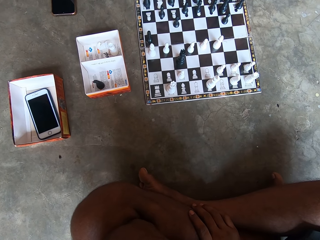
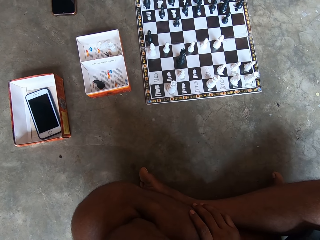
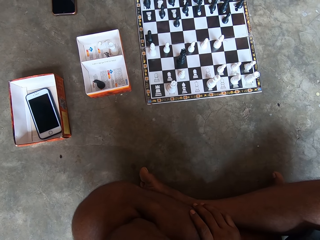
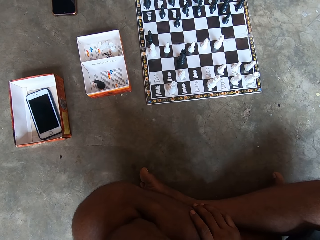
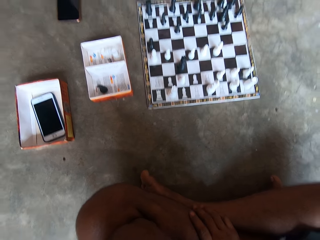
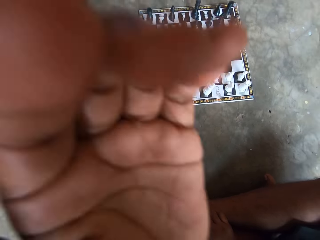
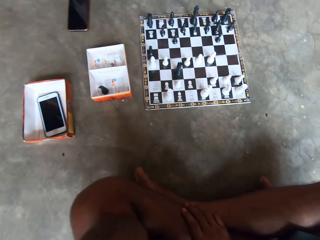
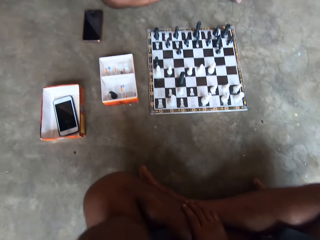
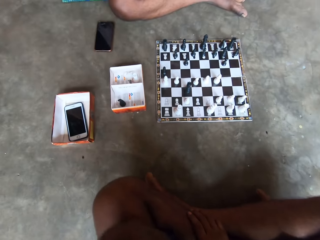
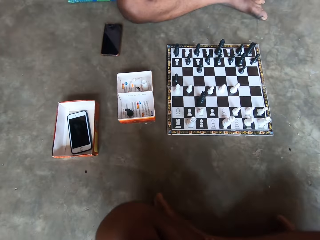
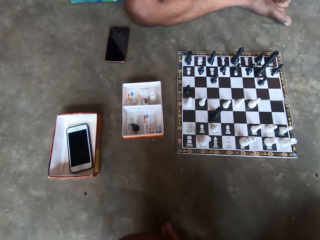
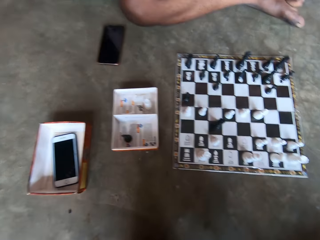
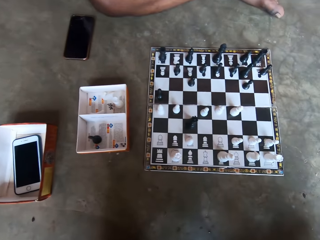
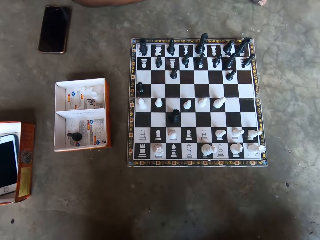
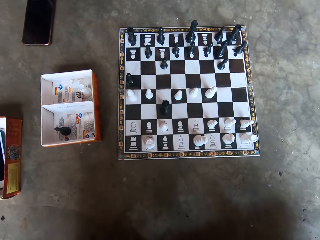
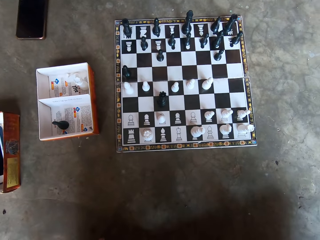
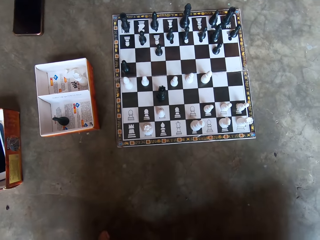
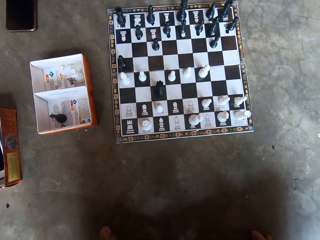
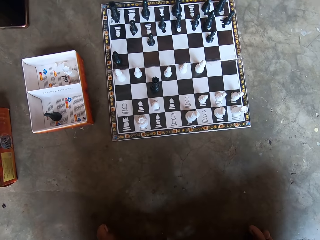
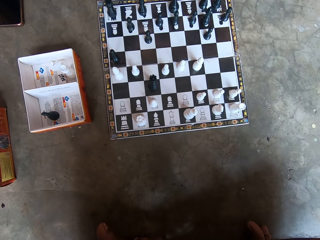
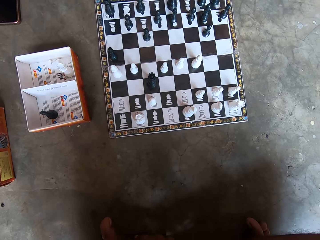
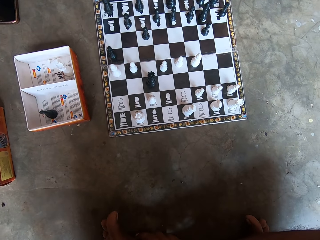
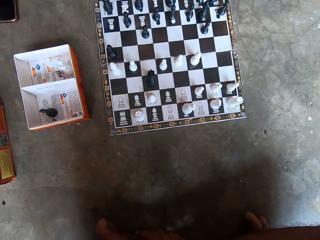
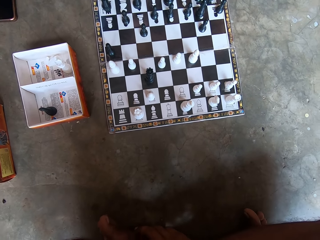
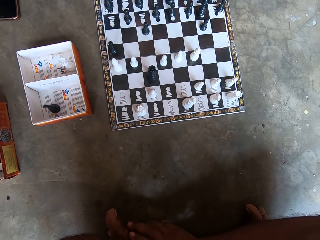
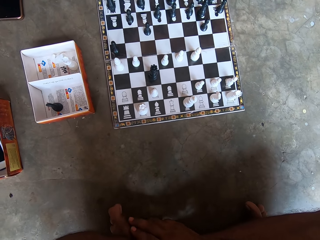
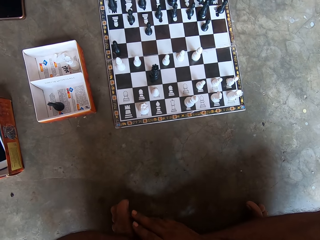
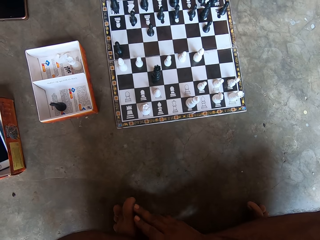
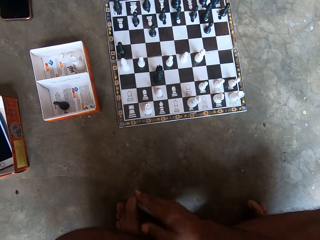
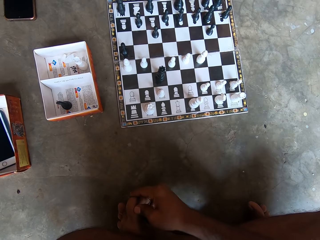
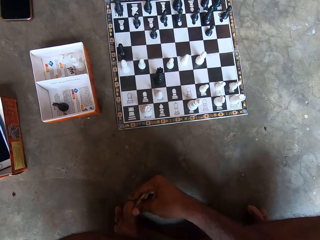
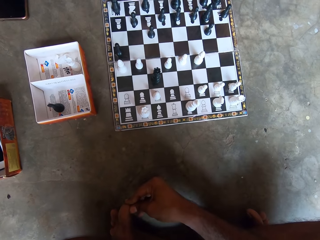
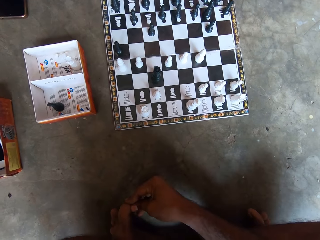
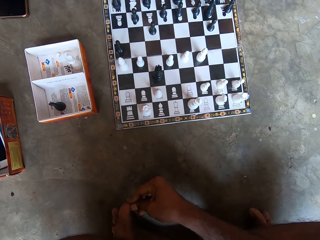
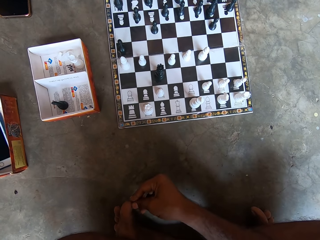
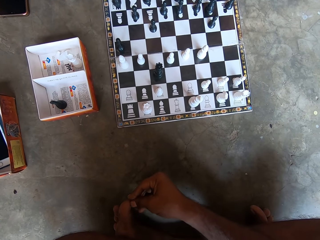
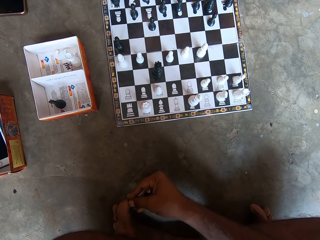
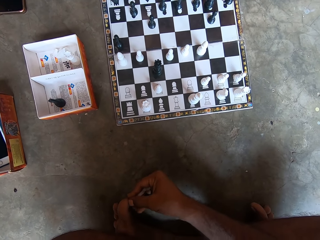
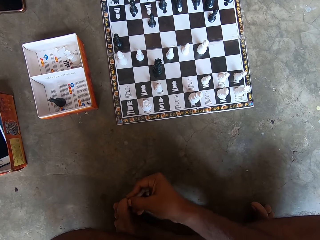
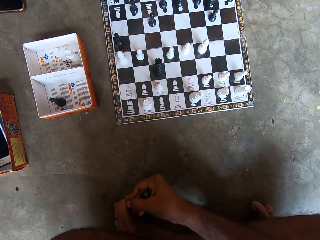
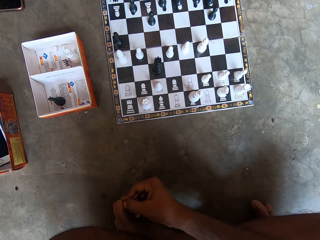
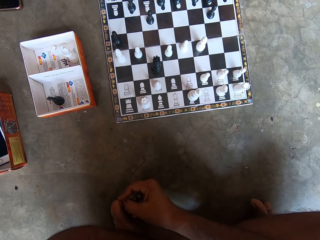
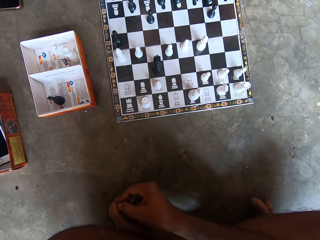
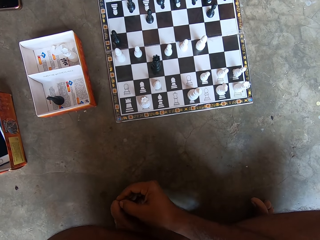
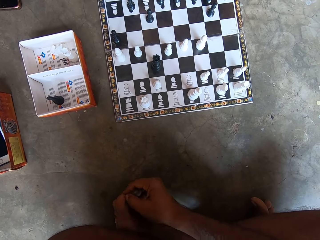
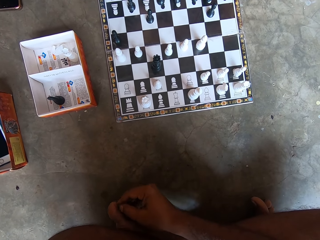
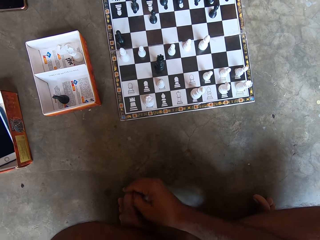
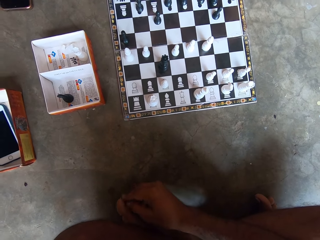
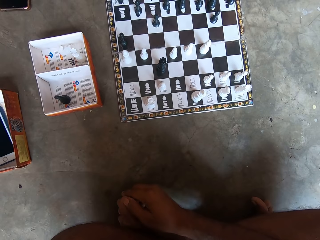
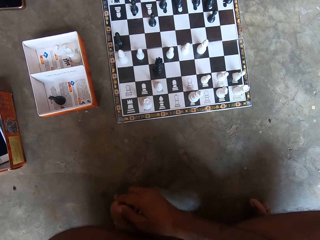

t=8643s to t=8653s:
The camera wearer touches something. He interacts with the man. He touches his feet. He holds his toes with his right hand.

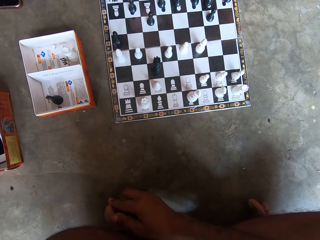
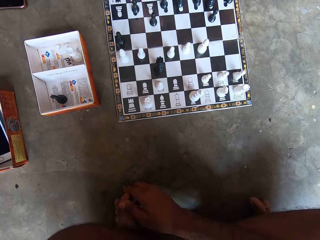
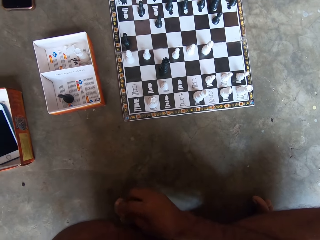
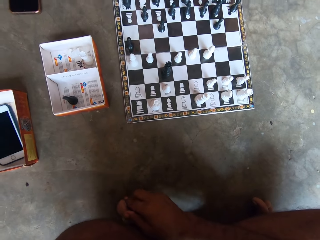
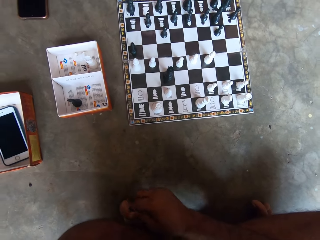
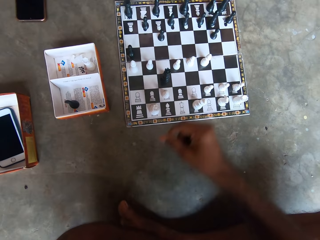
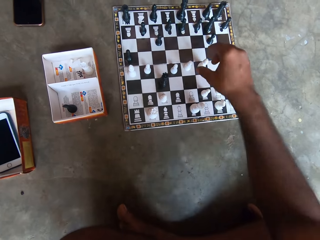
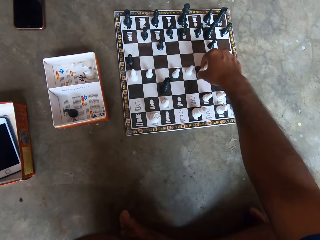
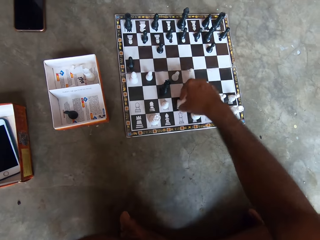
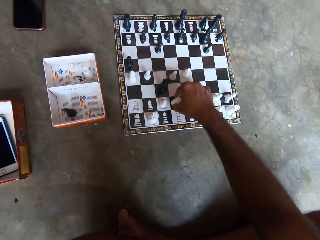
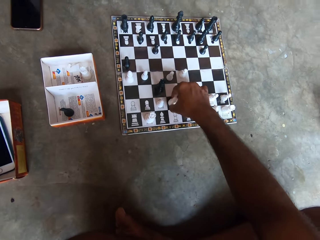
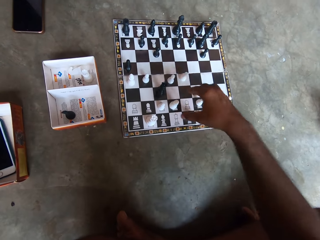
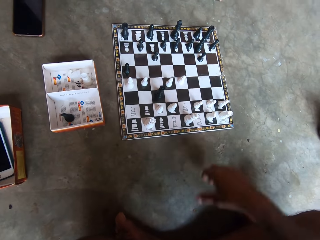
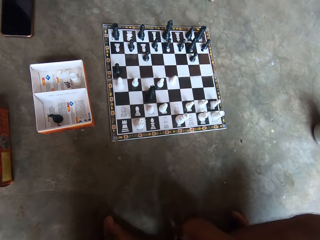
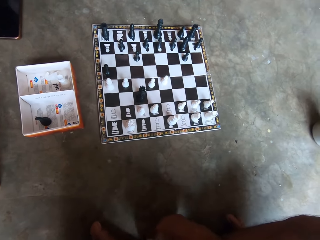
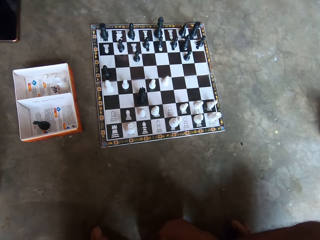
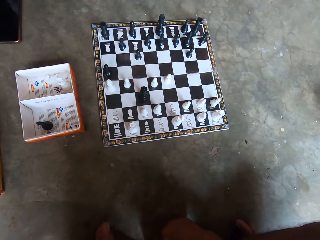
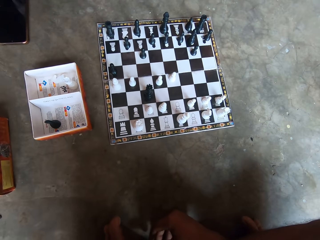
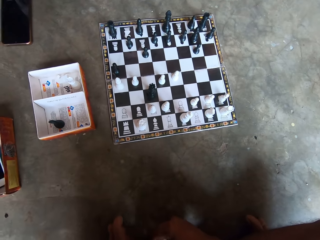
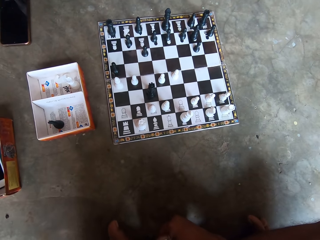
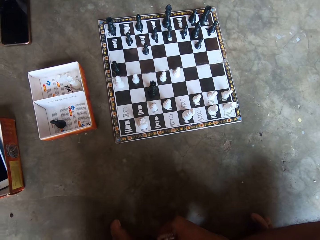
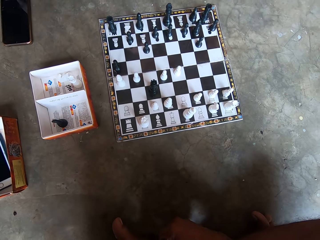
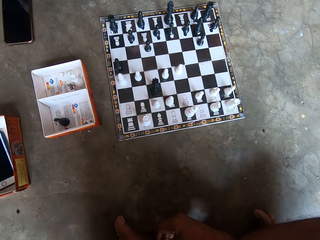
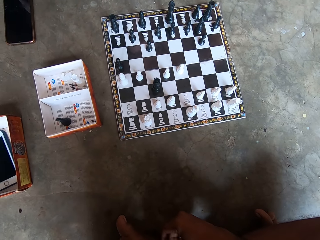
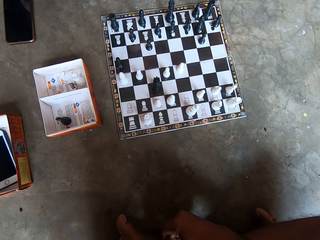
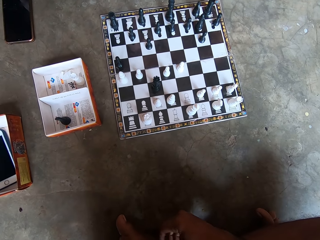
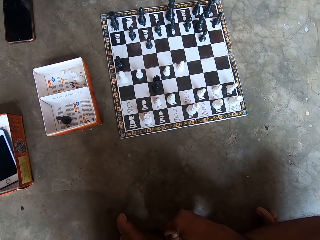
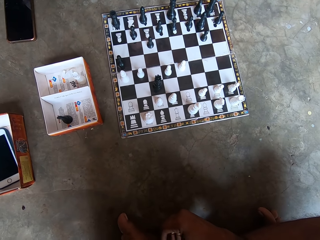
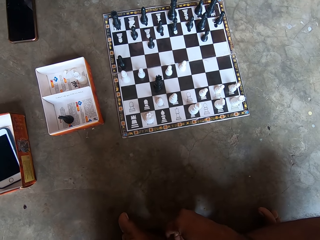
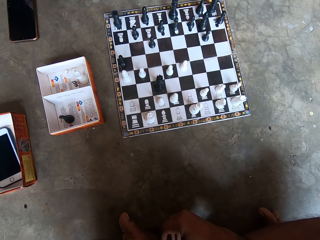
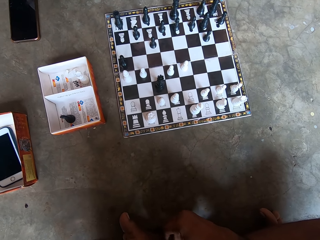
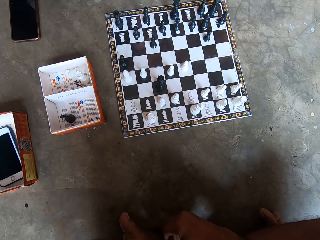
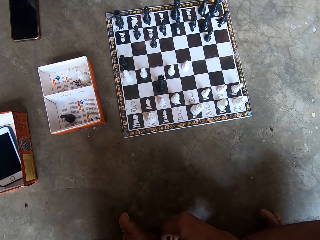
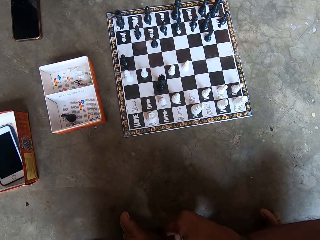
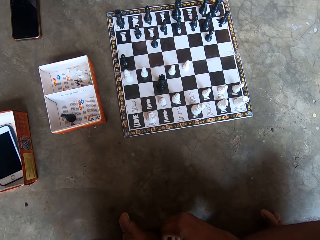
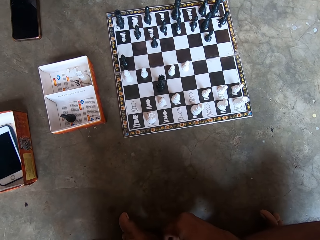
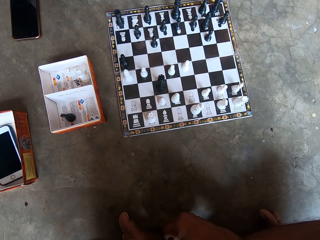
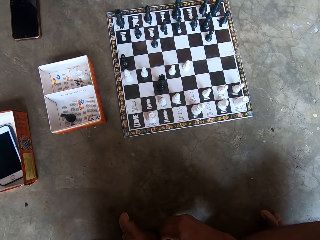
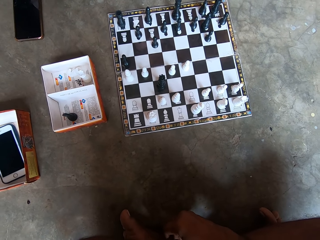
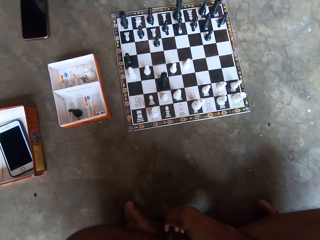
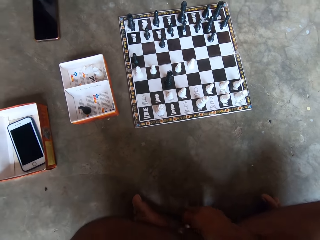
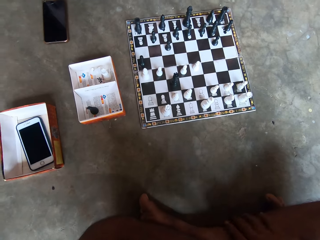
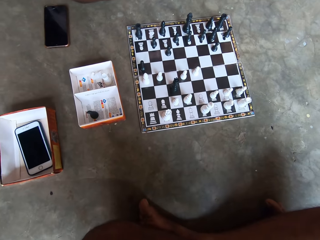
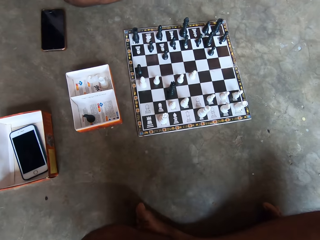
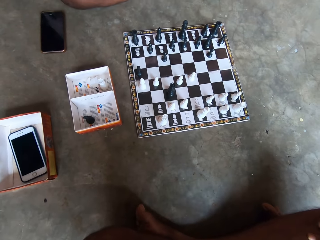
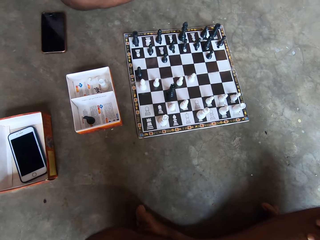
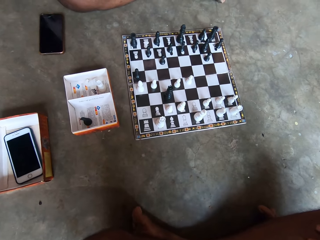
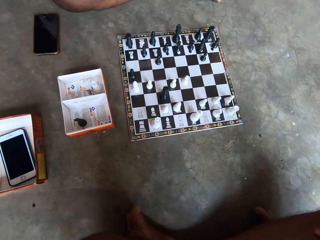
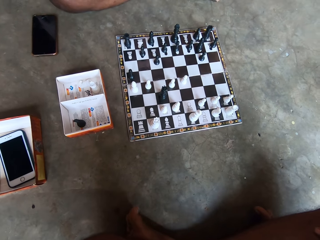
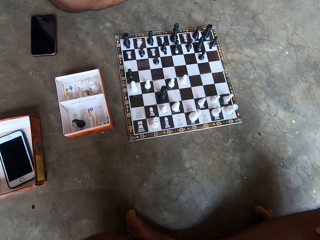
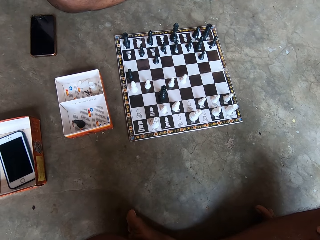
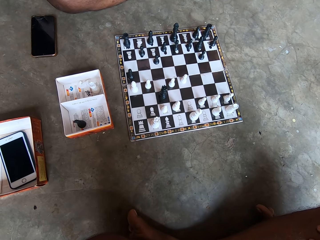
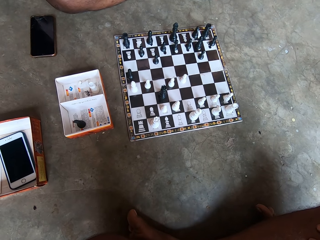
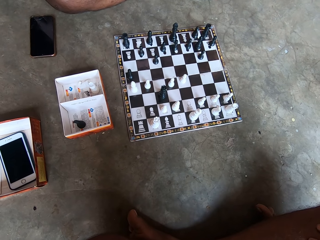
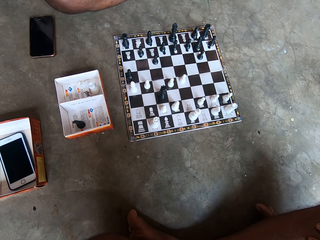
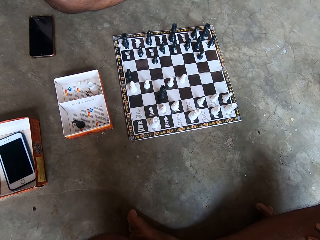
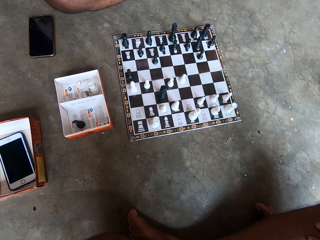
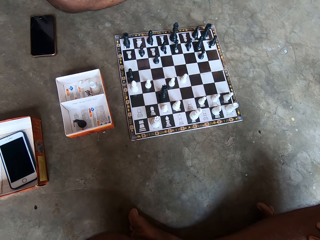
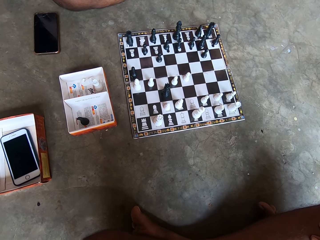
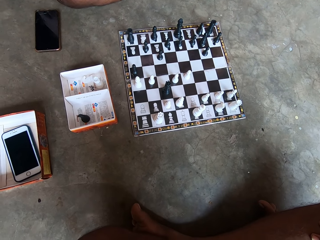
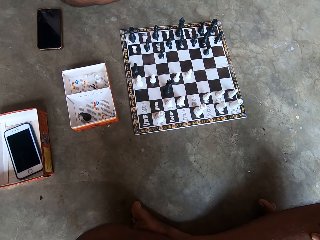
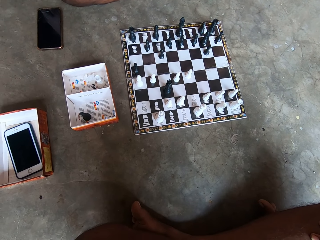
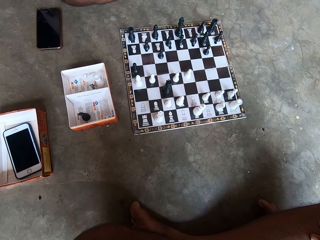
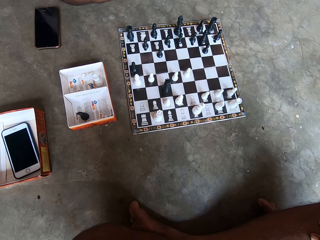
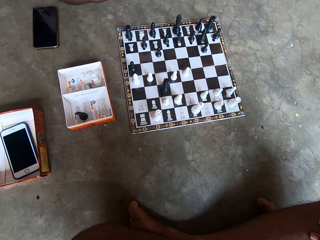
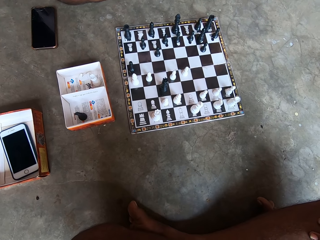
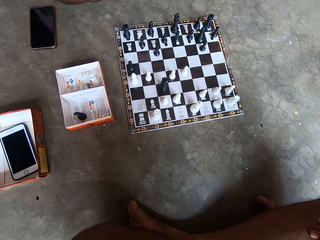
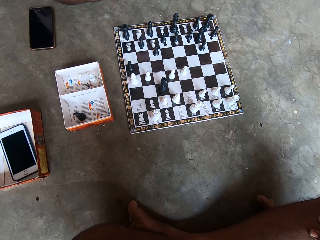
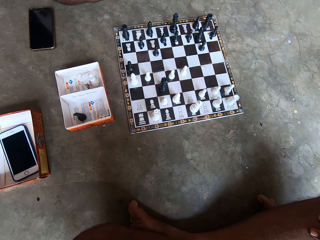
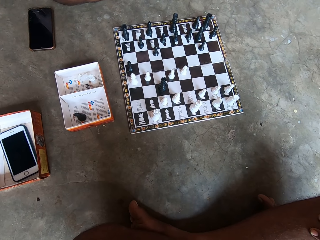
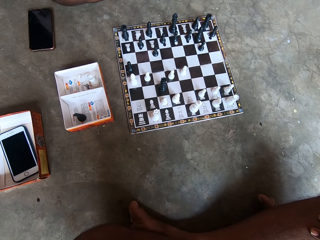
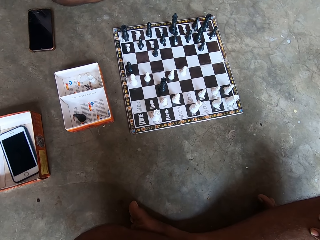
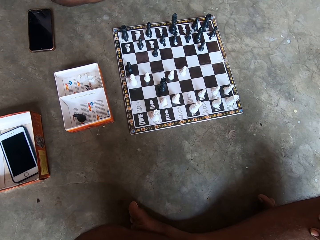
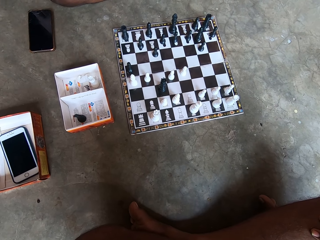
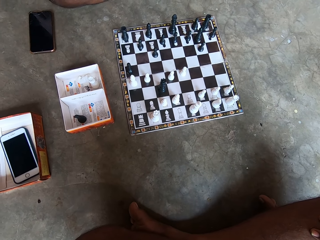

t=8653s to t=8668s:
The man interacts with the camera wearer. The camera wearer moves another white piece on the chess board on the floor. He touches his feet.
